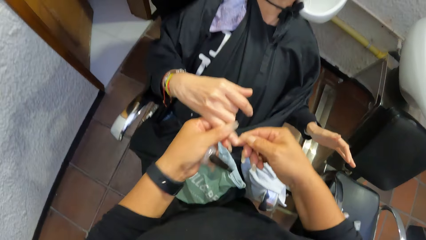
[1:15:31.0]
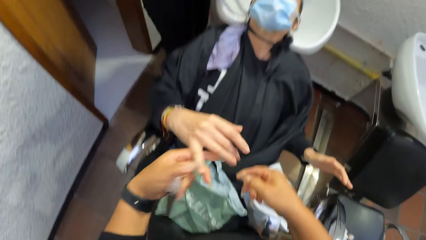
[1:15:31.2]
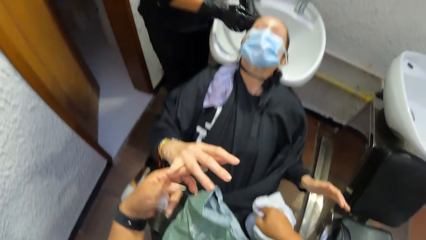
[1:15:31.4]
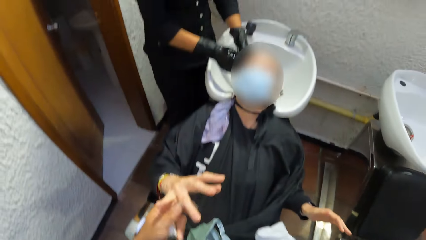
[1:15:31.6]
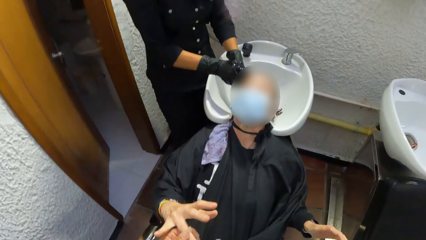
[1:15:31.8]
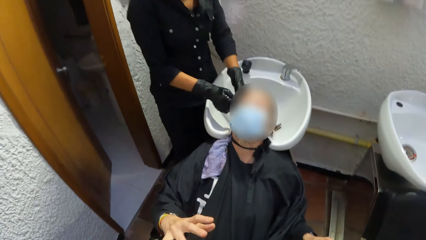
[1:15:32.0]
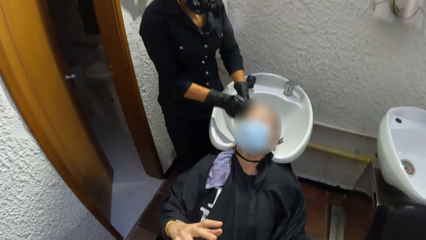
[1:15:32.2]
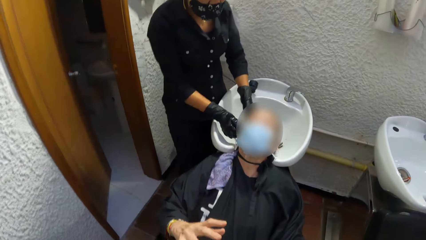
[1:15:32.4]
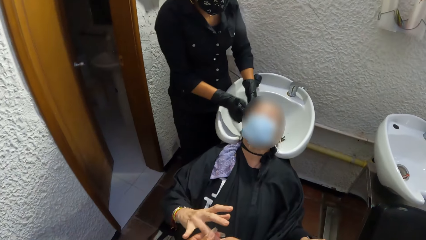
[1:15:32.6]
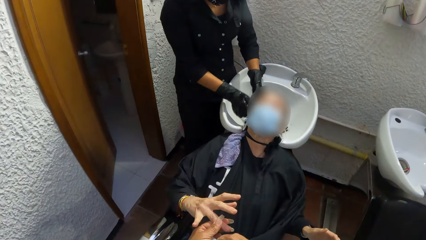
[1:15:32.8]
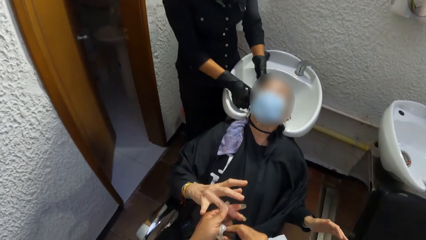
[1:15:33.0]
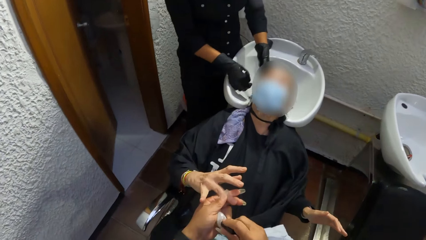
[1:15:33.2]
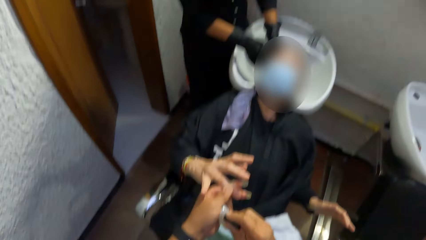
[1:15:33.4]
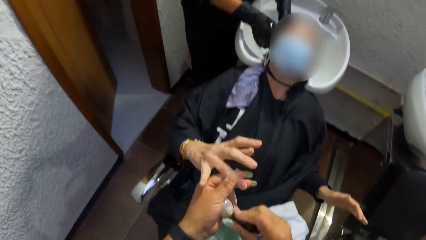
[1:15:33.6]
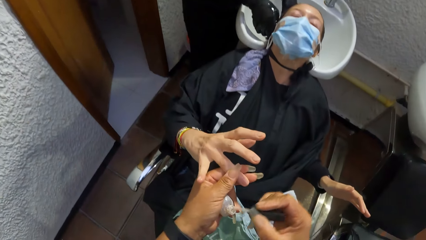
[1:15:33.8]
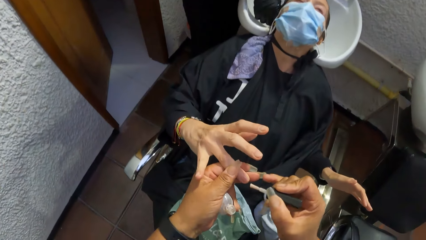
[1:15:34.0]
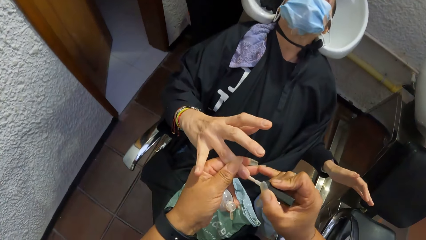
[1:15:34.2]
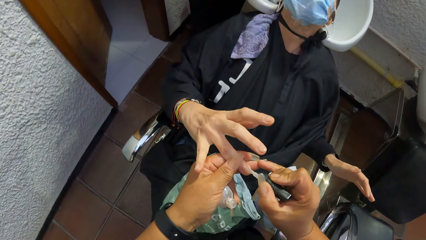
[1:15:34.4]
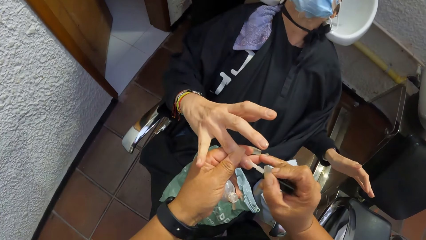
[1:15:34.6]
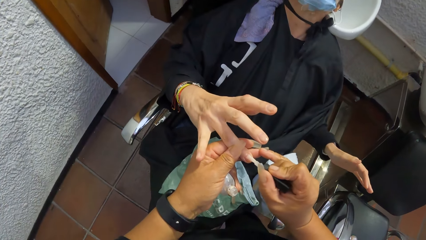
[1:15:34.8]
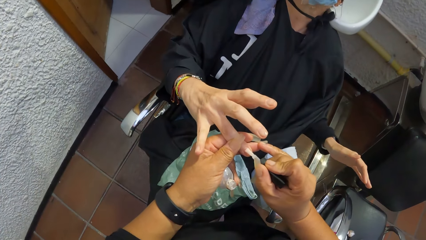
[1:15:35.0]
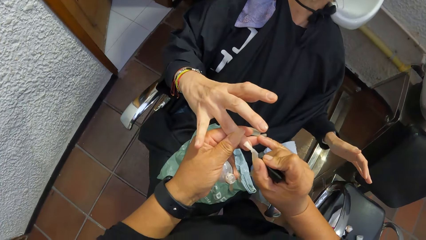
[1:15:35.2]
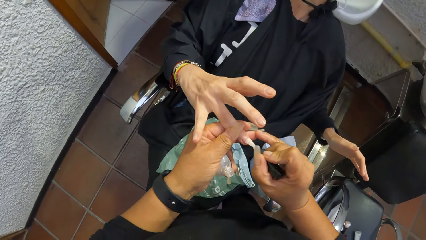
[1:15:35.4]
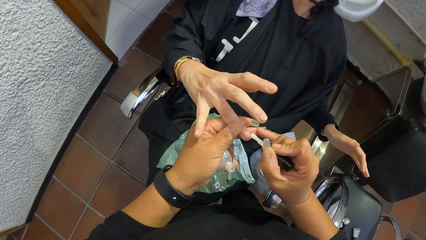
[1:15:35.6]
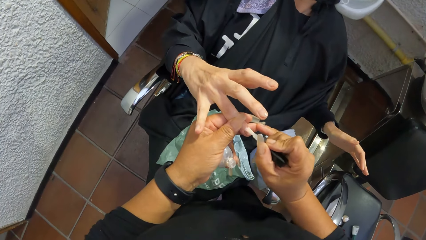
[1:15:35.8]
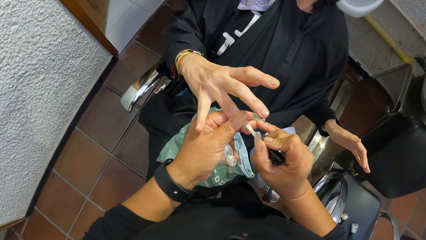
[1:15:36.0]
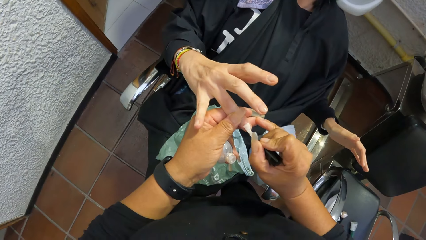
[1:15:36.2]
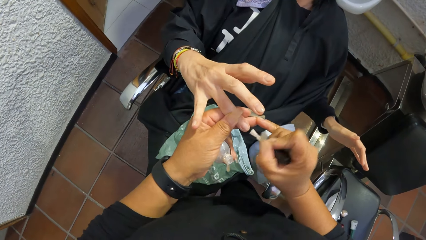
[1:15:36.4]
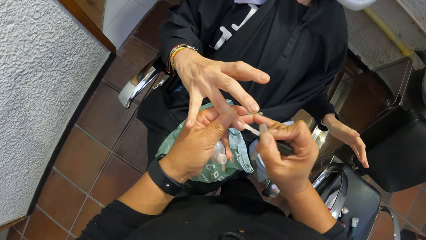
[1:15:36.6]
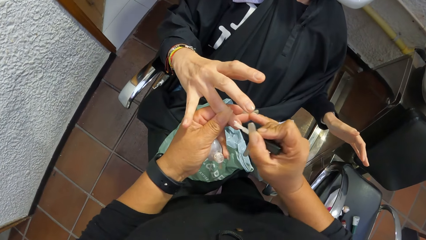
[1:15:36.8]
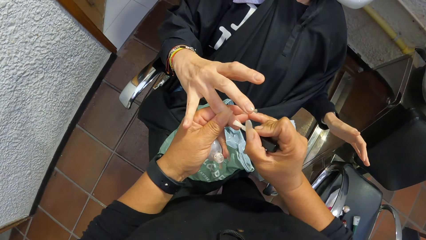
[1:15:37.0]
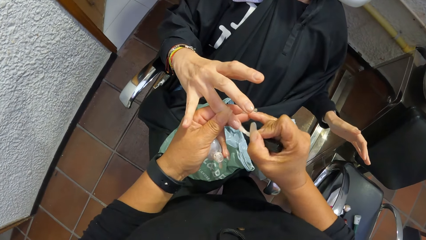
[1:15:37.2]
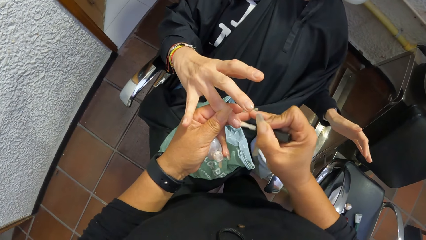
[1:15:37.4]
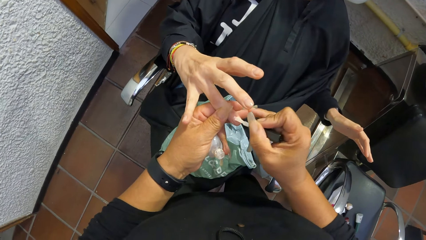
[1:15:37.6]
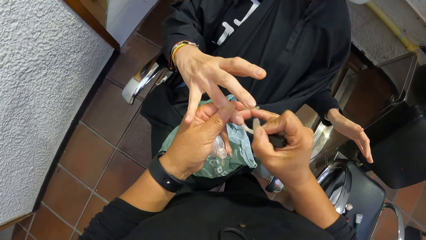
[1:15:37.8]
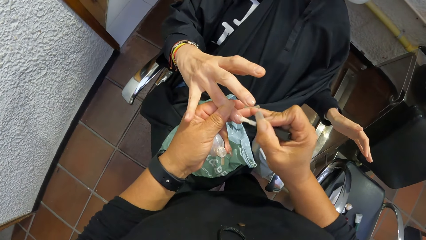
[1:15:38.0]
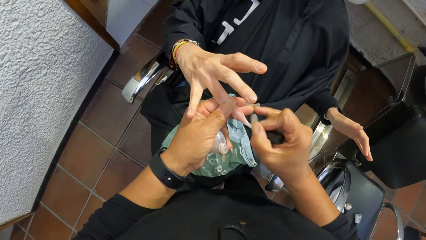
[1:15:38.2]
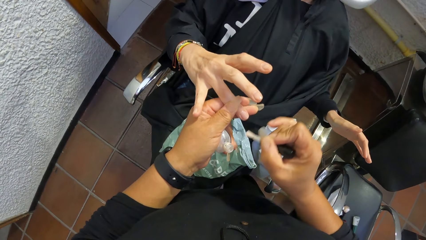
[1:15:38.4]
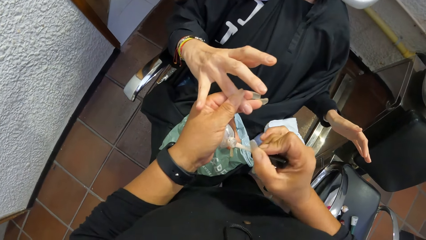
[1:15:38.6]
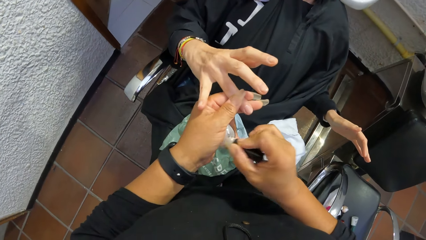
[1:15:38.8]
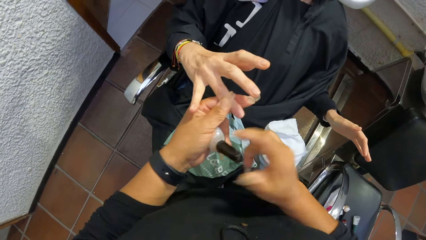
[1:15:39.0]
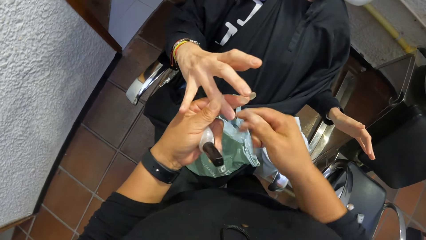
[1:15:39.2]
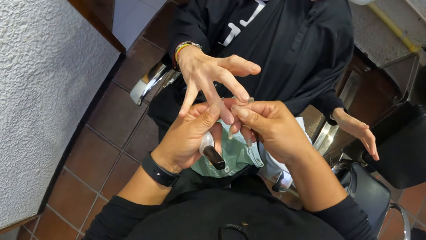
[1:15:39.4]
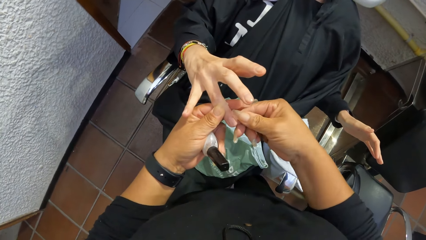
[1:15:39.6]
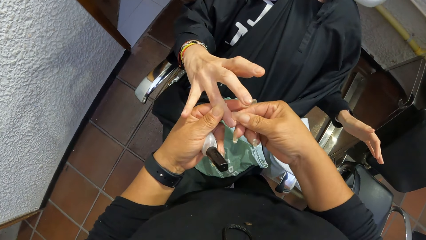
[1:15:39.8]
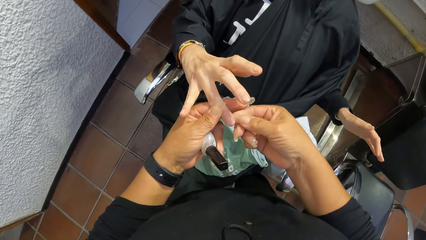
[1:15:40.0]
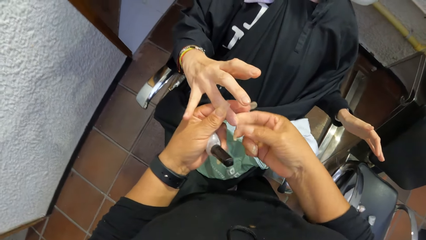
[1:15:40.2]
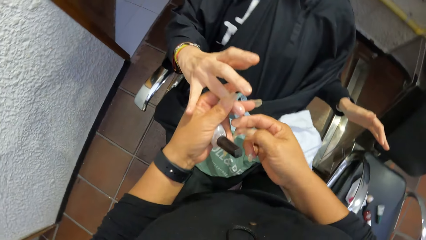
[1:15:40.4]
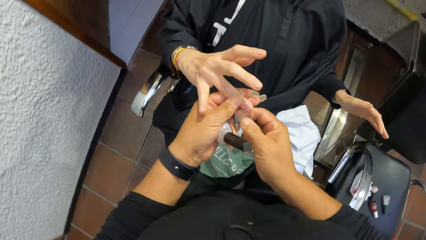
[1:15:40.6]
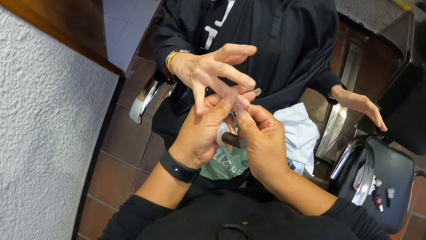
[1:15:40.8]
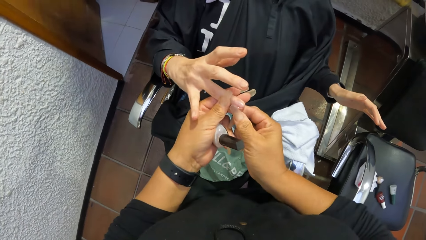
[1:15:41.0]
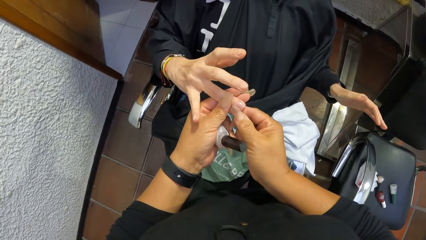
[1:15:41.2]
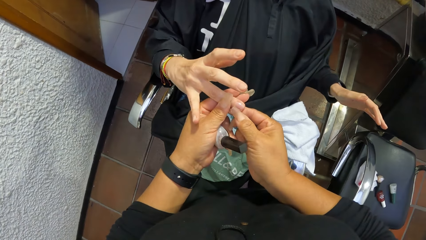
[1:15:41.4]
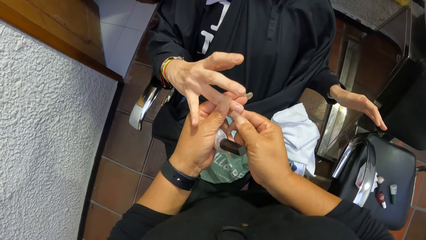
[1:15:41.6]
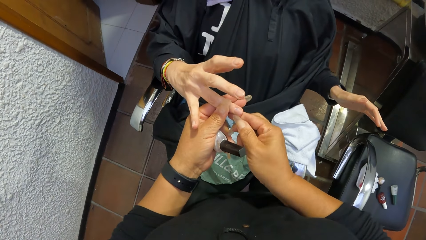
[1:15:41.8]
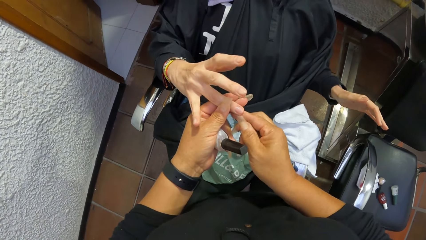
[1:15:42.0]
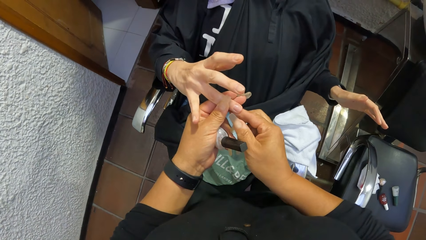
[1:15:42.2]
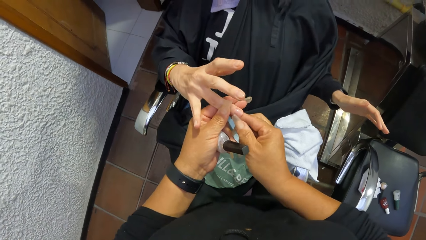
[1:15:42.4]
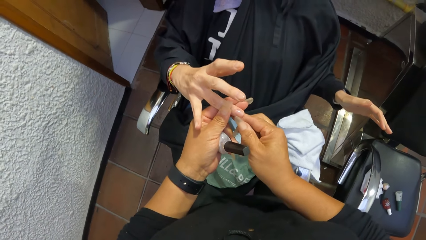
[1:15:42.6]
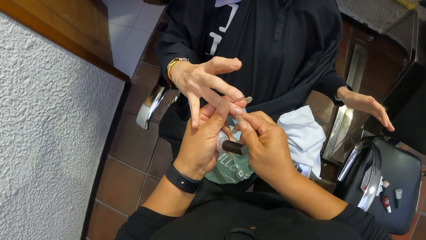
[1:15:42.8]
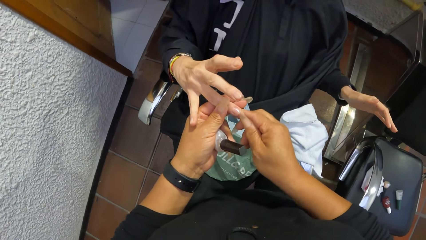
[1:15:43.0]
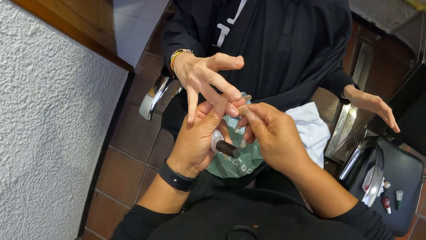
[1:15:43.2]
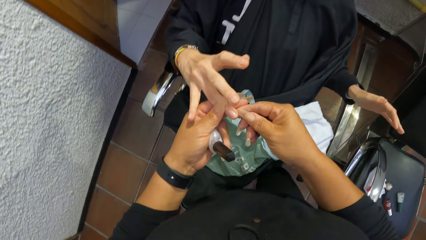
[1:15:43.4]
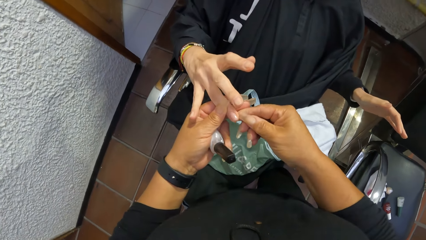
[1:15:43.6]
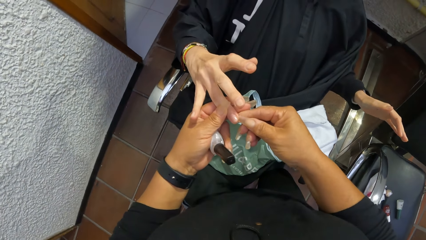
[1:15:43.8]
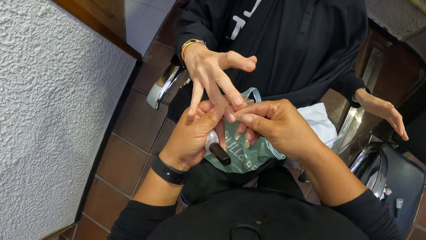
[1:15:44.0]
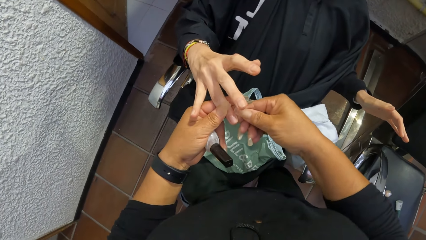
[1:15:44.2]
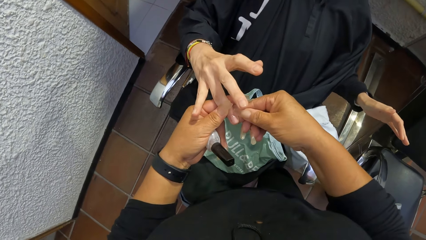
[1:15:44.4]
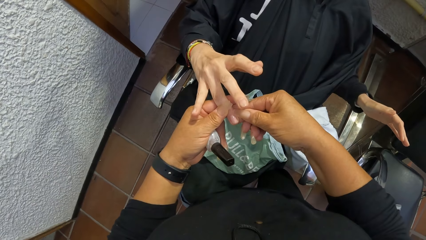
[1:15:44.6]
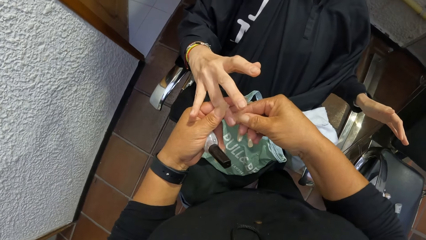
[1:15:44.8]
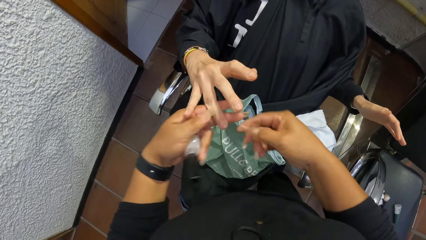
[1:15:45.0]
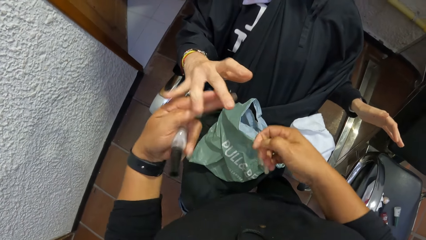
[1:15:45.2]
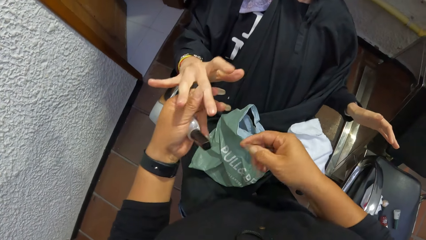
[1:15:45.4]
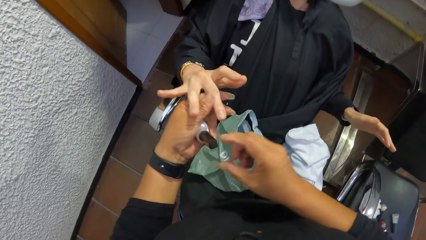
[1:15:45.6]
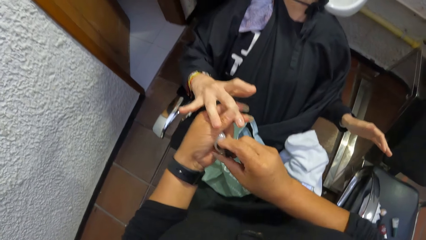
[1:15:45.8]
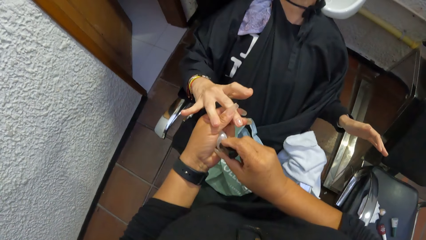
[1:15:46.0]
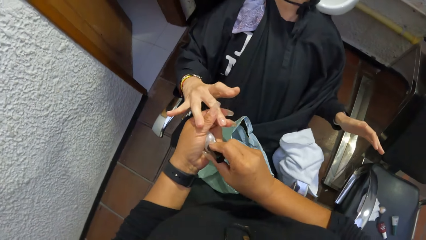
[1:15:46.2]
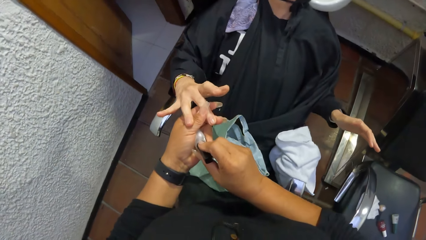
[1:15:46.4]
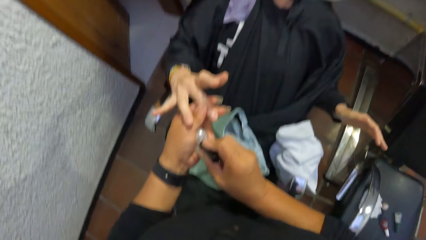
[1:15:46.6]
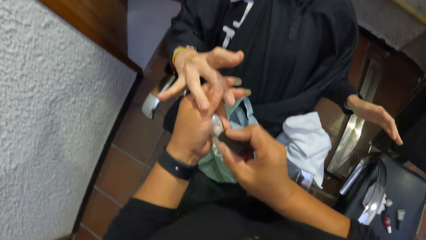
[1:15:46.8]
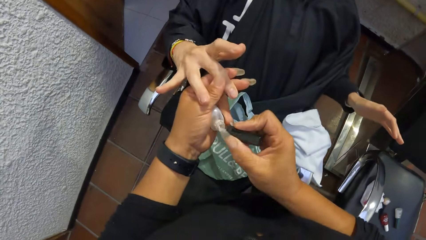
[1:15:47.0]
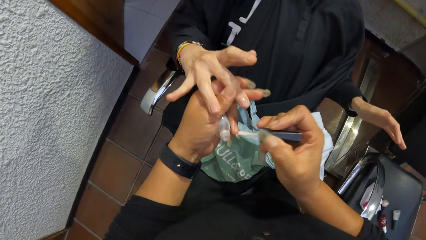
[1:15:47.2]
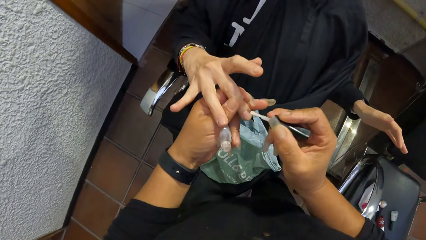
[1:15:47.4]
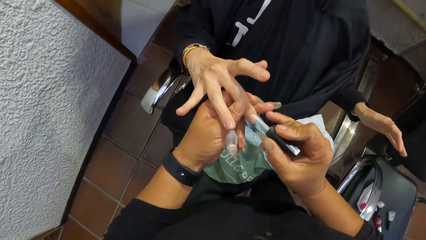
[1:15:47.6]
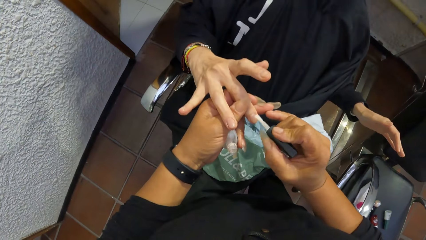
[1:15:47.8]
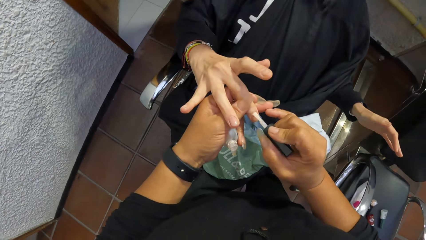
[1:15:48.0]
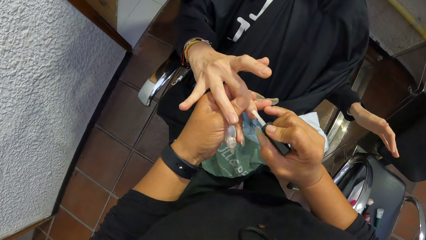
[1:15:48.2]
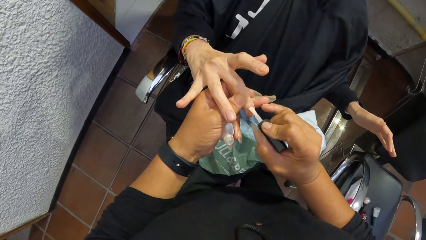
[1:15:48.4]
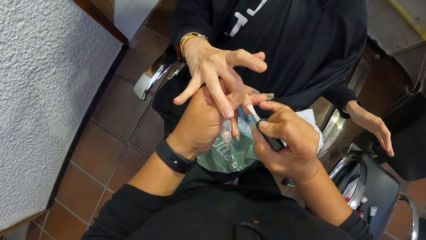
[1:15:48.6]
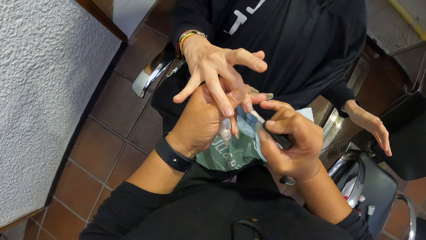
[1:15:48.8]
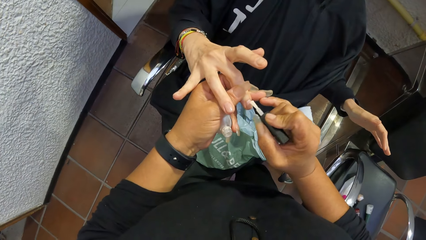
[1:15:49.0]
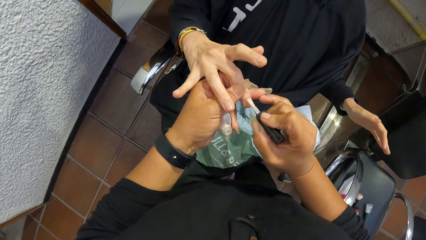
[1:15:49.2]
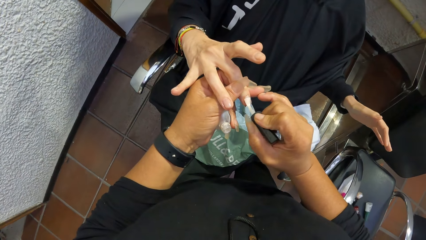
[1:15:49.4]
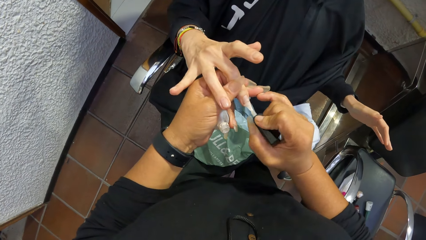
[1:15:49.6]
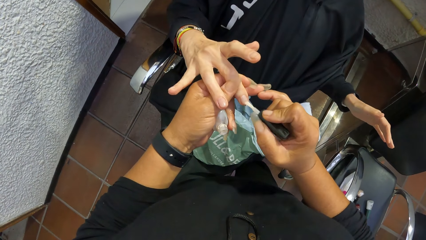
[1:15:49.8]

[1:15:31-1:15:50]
The camera wearer holds the top of the nail polish. She removes the nail polish brush from the nail polish container with her right hand. She opens the nail polish. She applies the nail polish to a right finger of the woman with the nail polish brush in her right hand. She puts the nail polish brush in her right hand into the nail polish container in her left hand. She wipes the finger of the woman with her right hand. She removes part of the nail polish on the edge of the woman's fingernail with her fingernails. She holds the top of the nail polish. She removes the nail polish brush from the nail polish container with her right hand. She opens the nail polish. She applies the nail polish to a right finger of the woman with the nail polish brush in her right hand.
